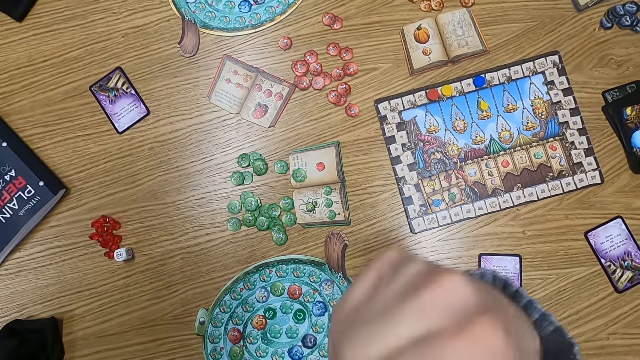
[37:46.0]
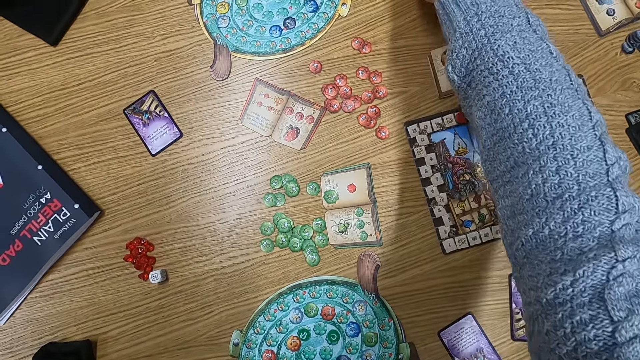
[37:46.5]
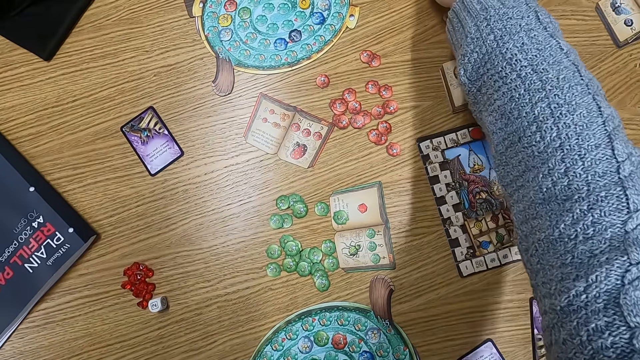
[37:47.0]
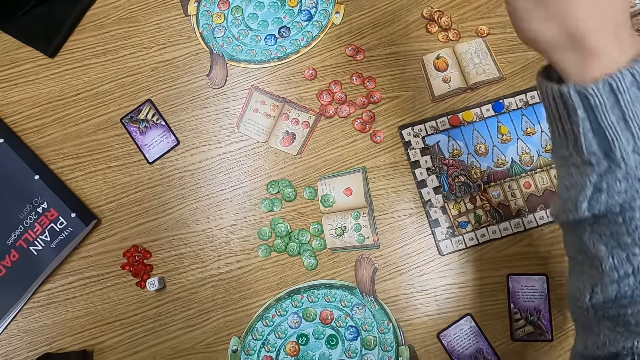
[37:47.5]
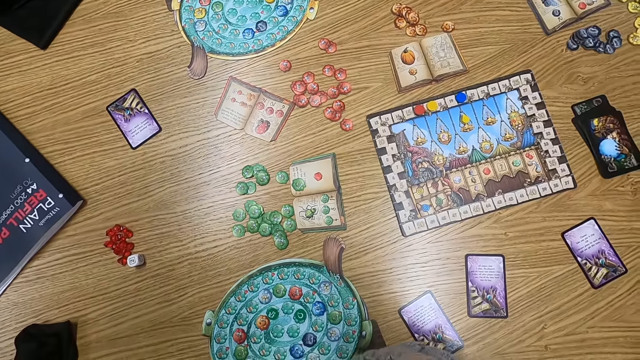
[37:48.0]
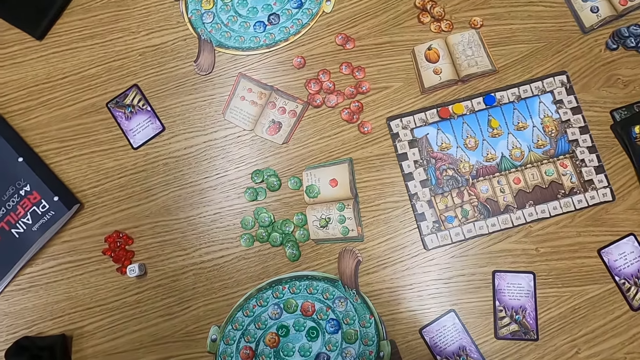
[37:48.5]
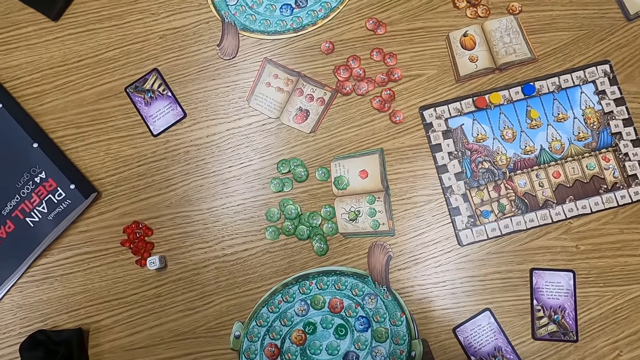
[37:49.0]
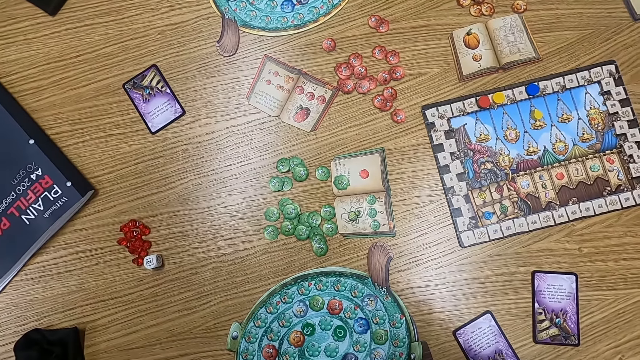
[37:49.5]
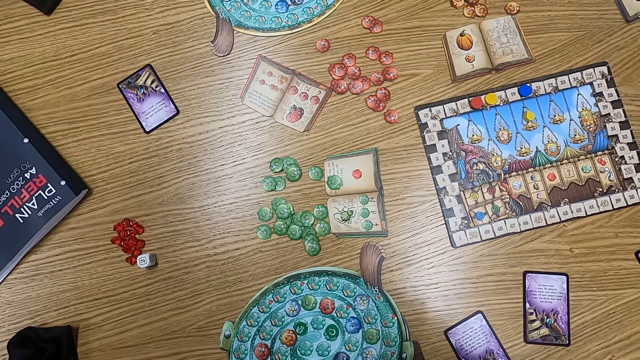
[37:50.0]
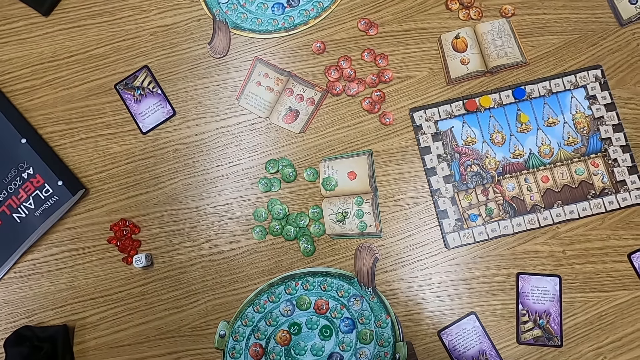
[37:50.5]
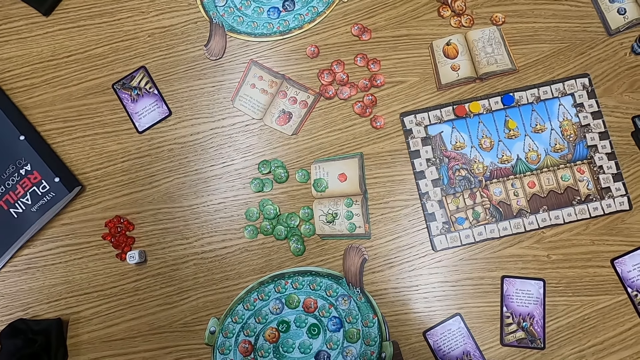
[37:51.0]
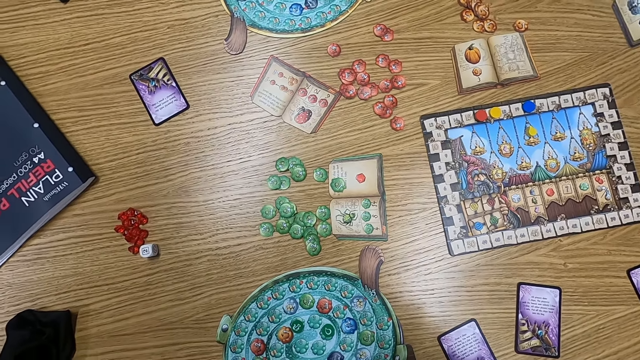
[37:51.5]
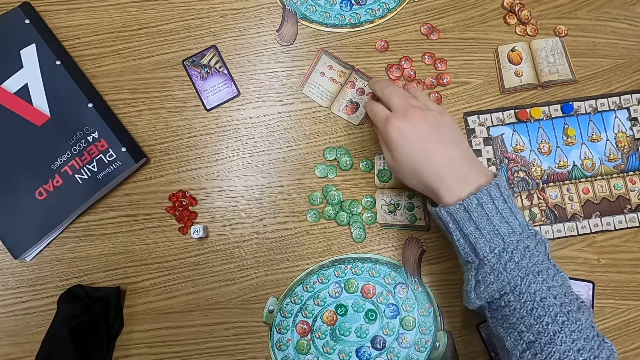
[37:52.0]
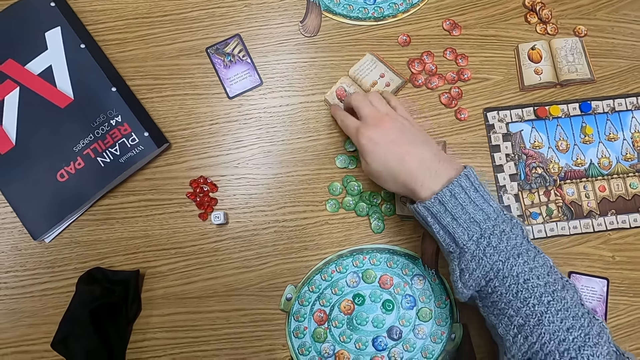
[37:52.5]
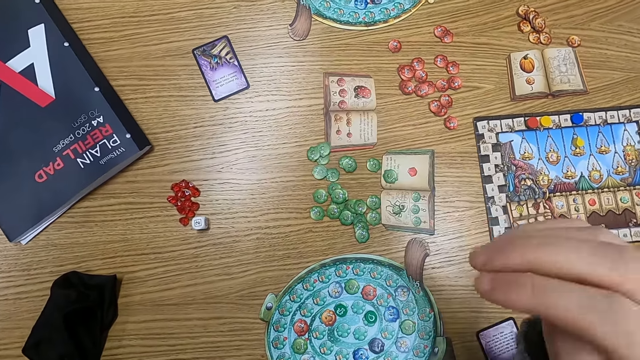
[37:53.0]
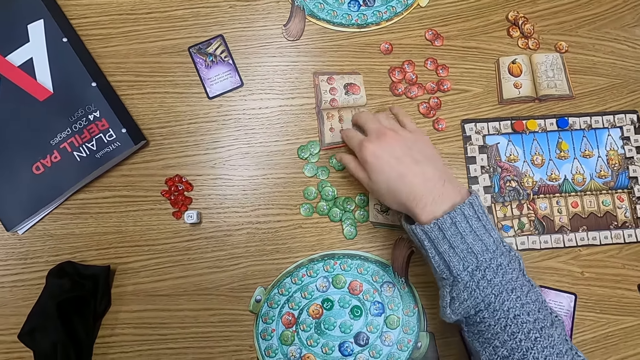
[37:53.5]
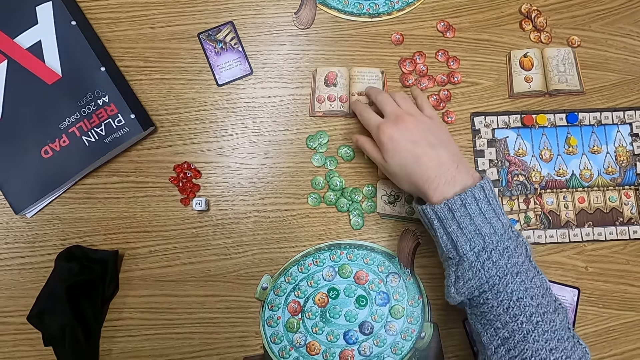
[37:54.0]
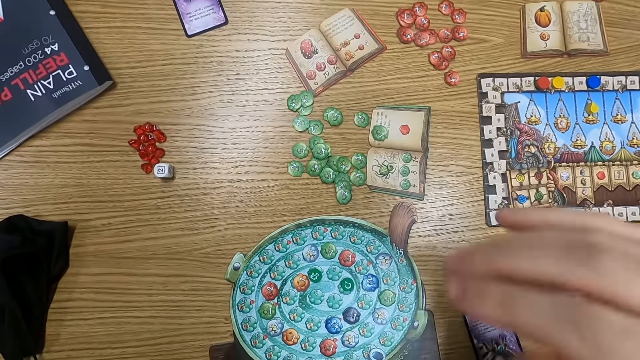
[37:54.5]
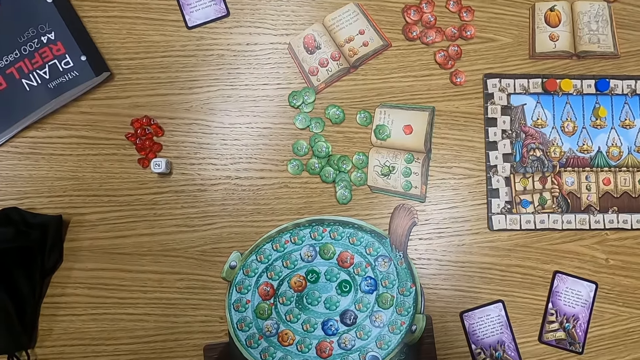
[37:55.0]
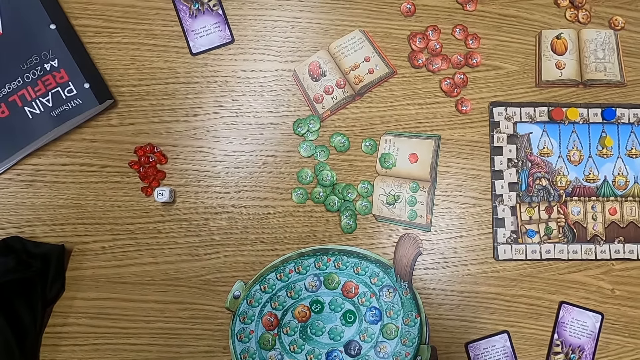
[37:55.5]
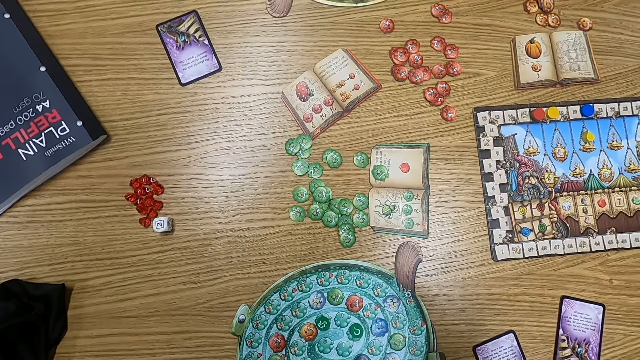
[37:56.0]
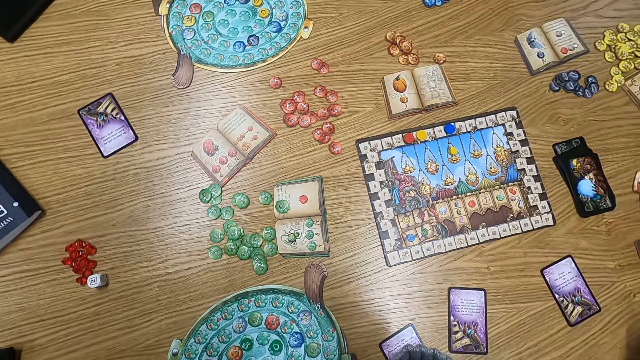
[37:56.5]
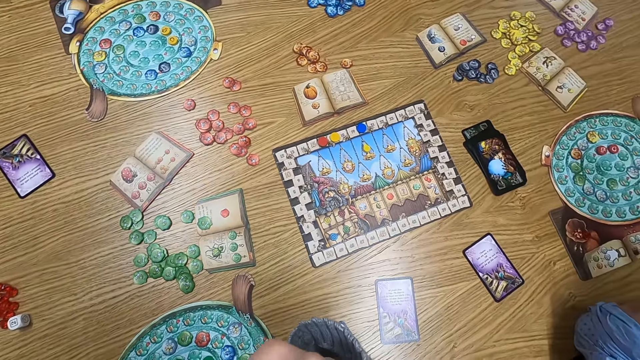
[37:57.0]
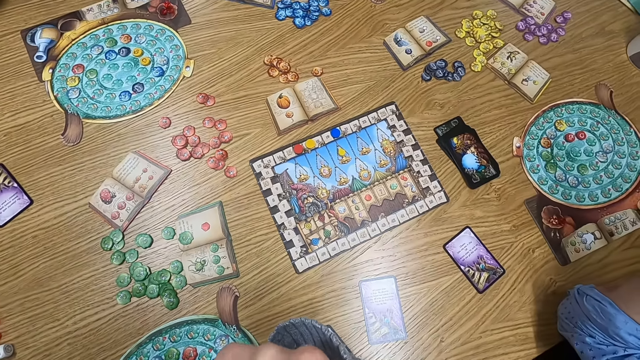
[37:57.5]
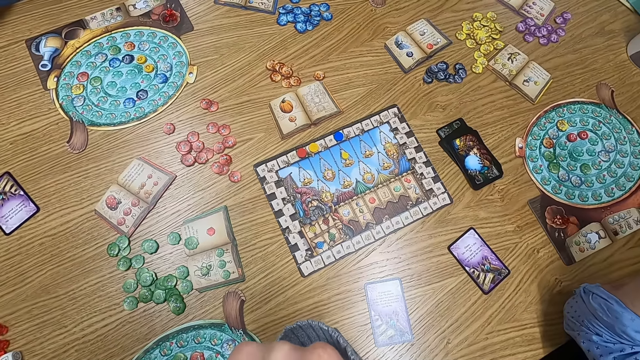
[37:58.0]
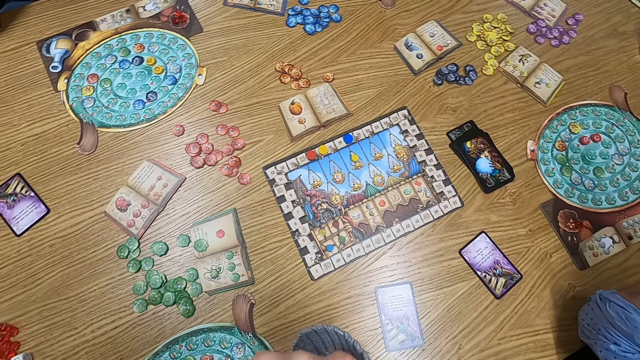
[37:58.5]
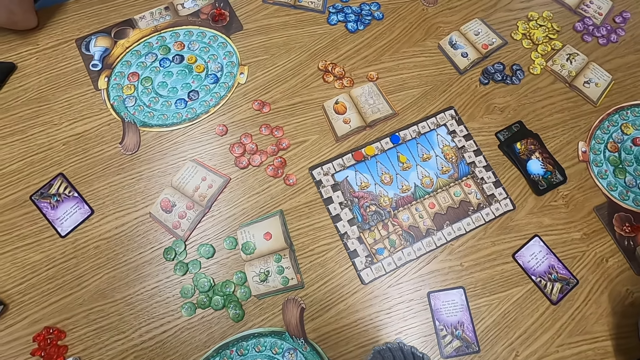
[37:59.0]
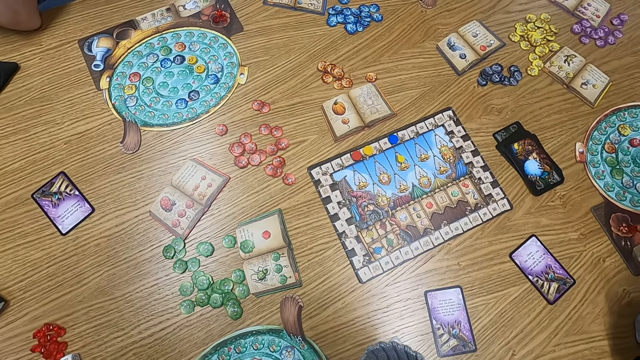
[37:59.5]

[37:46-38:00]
The camera wearer stretches a hand around. They turn to the side. They hold a playing card on the table. They turn the playing card. They spin the playing card on the table. They turn to the side.

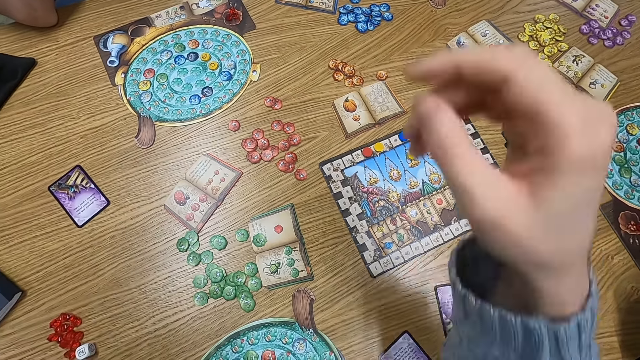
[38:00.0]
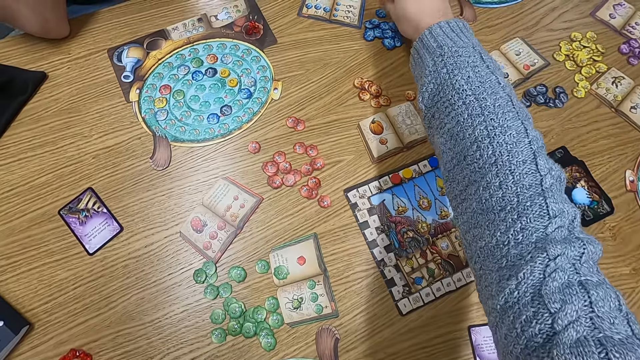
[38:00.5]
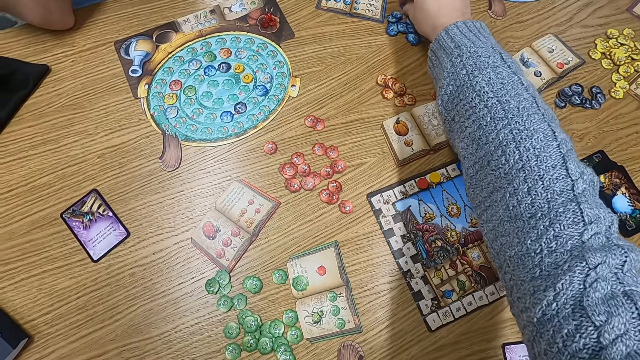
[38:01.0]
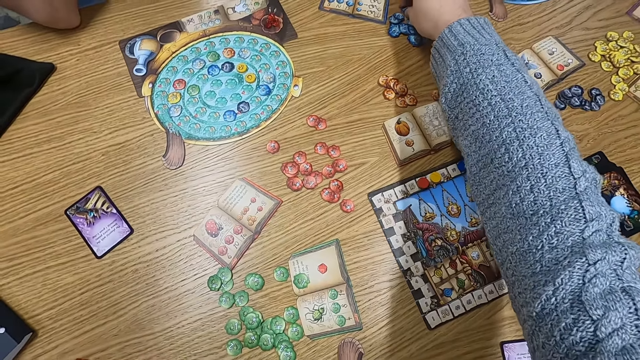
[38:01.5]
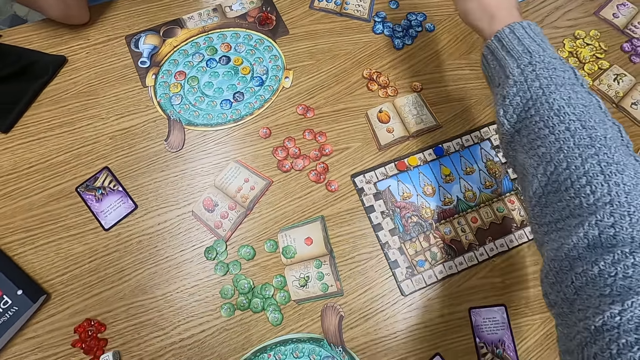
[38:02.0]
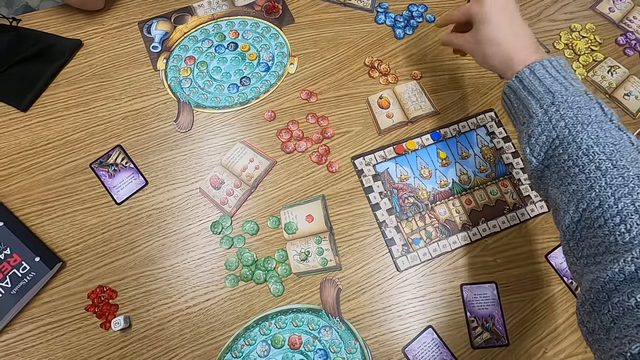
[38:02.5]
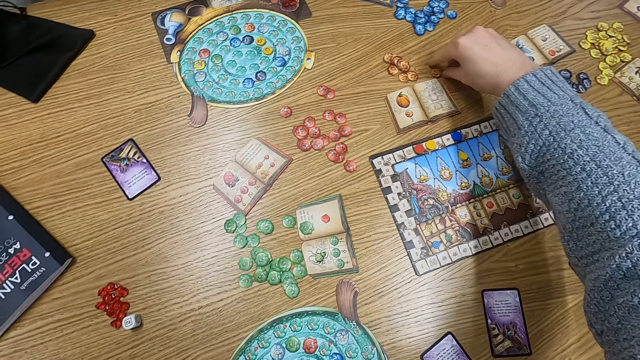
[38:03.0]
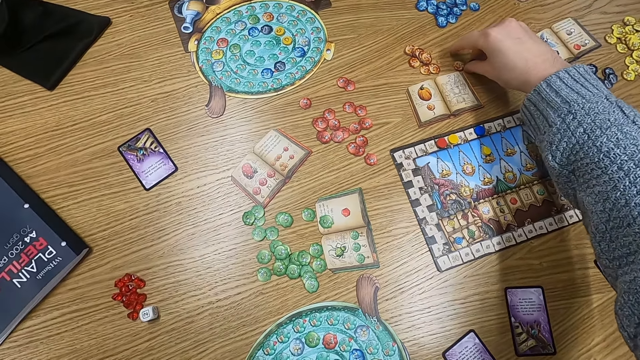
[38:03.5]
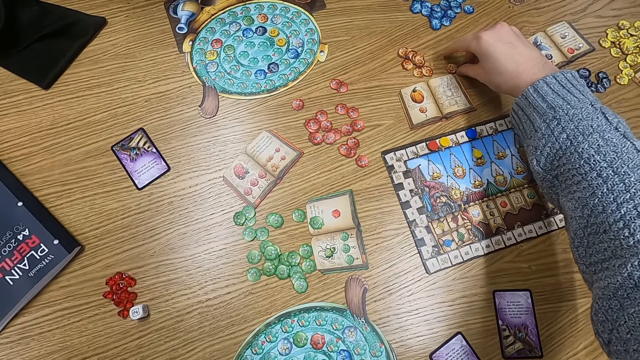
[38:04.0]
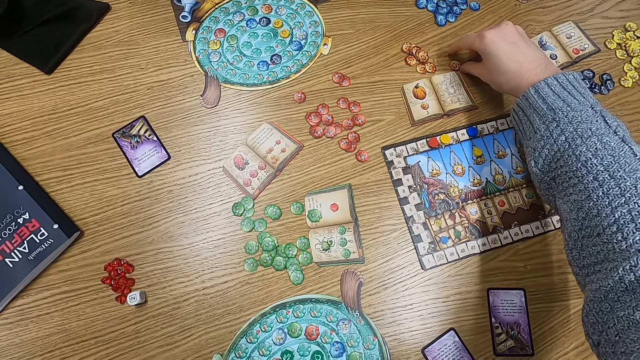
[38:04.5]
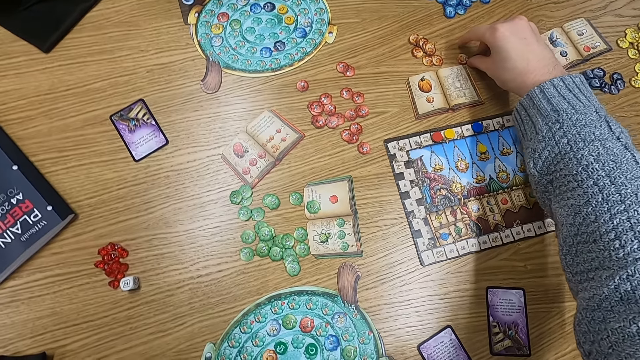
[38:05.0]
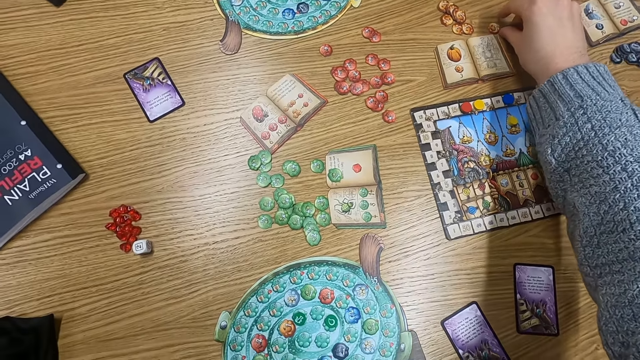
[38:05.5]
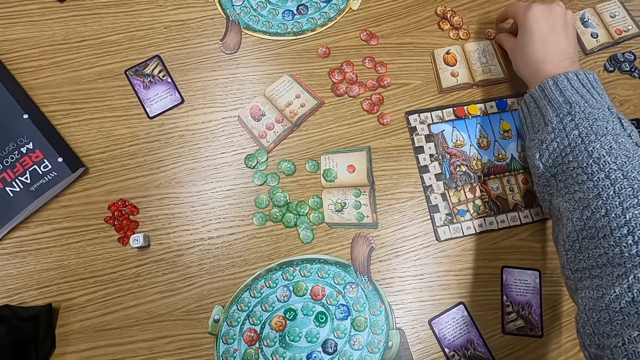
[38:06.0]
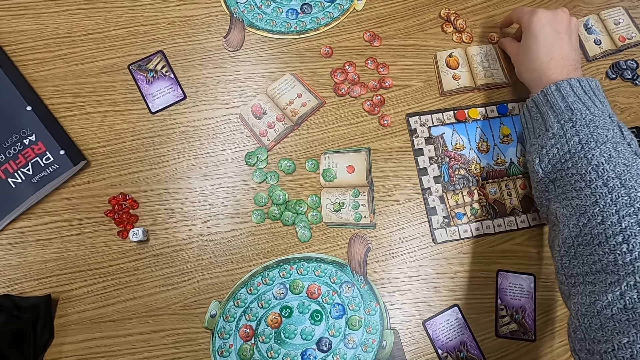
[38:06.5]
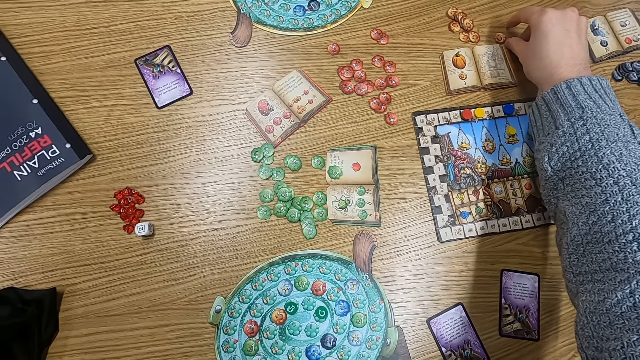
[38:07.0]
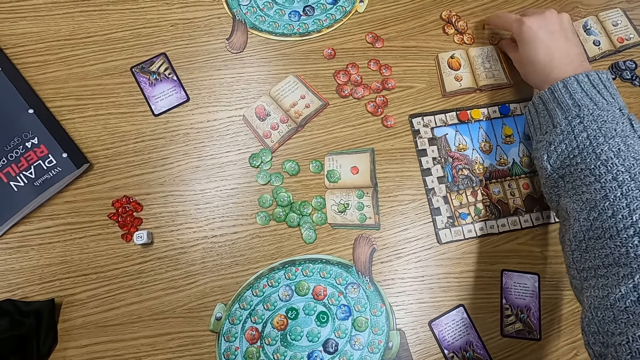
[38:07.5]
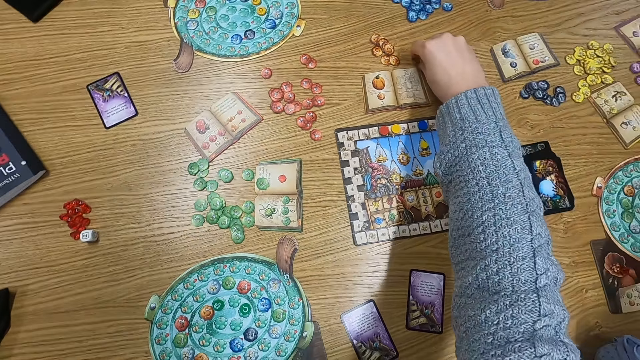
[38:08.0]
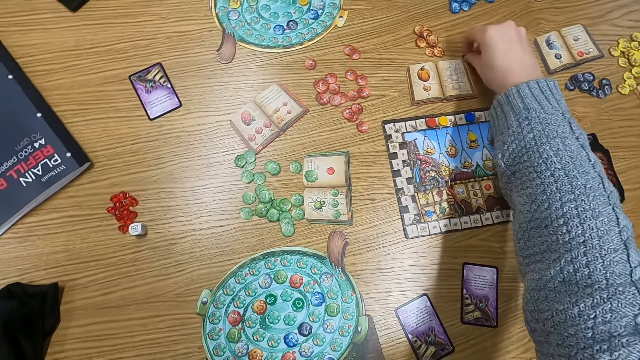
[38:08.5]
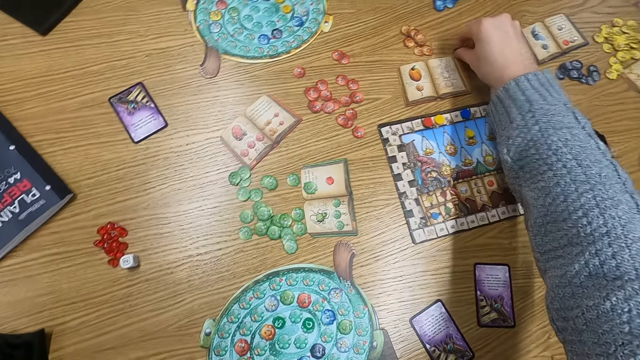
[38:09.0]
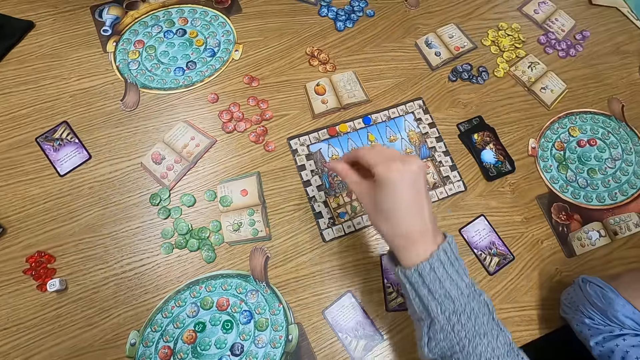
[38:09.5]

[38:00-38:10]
The camera wearer holds a point token on the table. They pick a counter. They turn to the side. They hold the point token on the table. They pick the counter again. They turn to the side.
